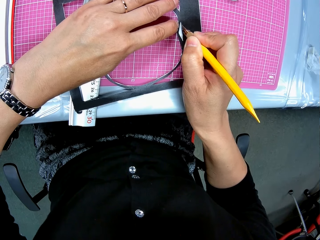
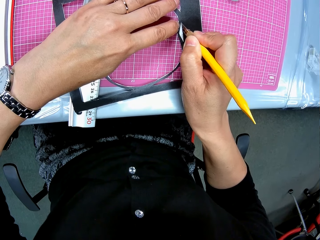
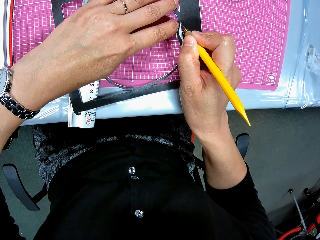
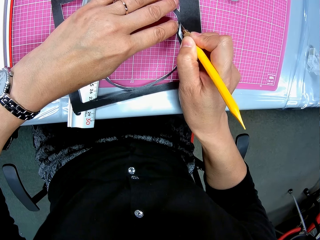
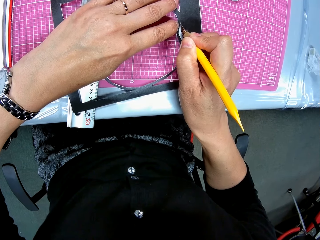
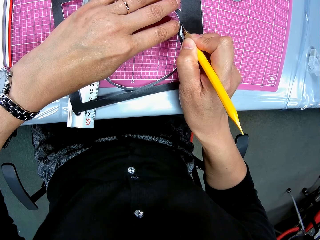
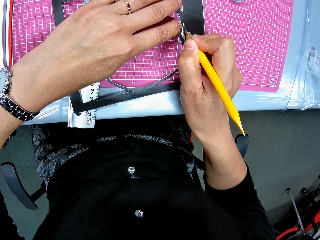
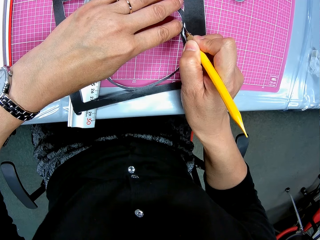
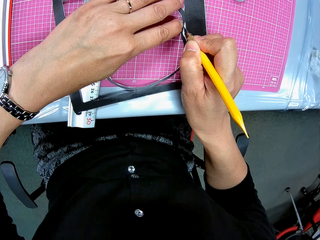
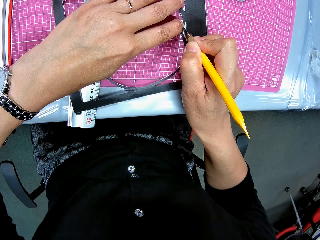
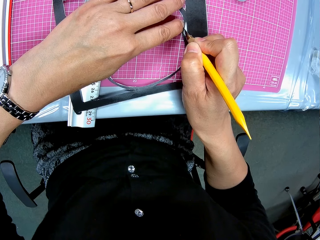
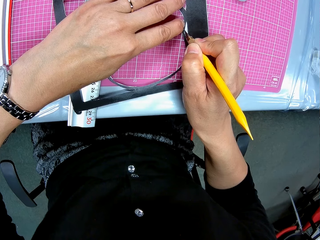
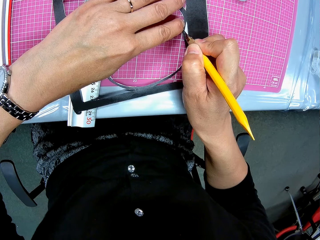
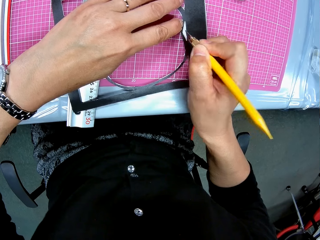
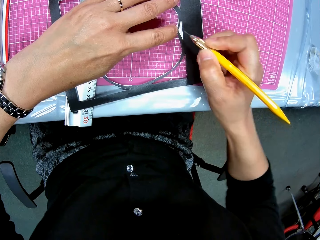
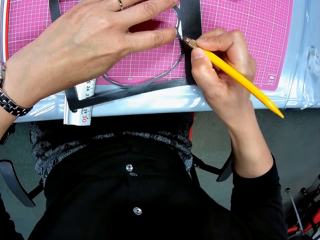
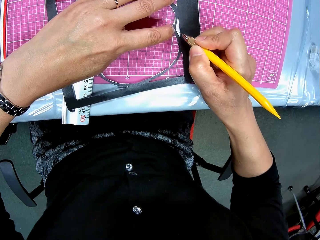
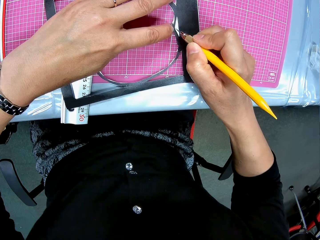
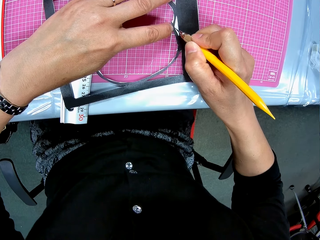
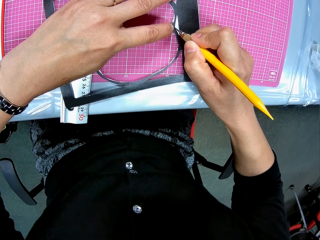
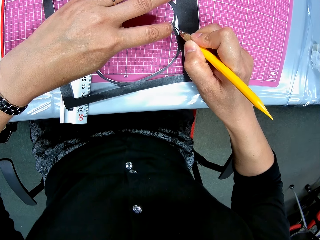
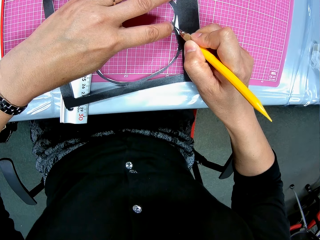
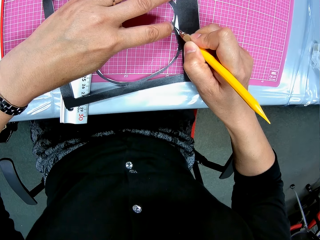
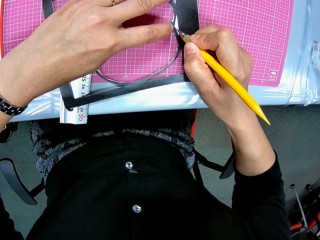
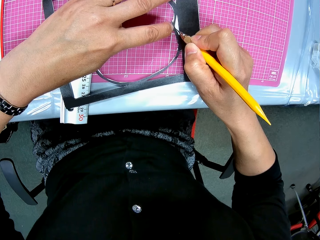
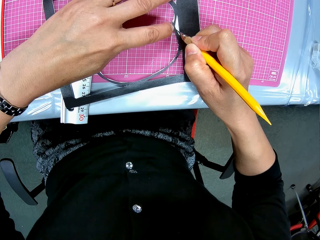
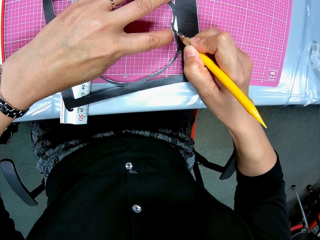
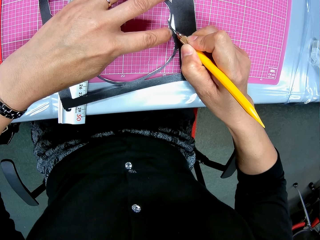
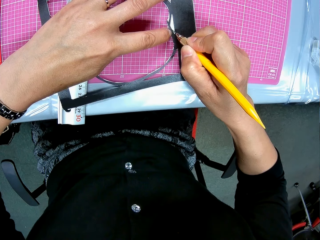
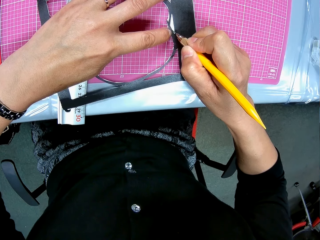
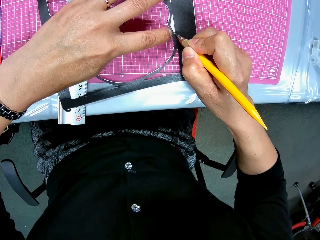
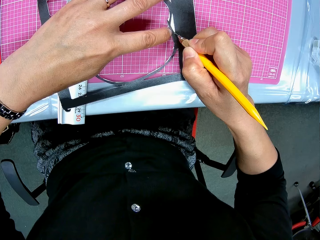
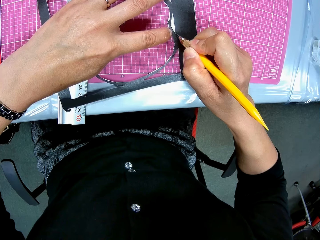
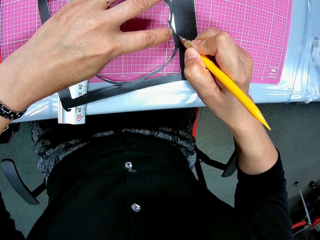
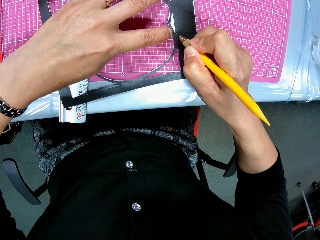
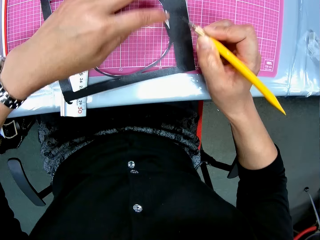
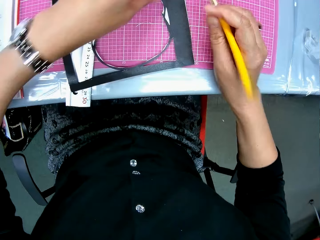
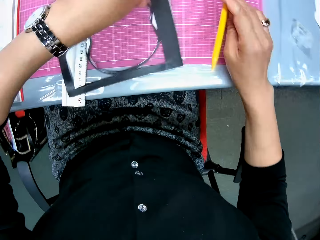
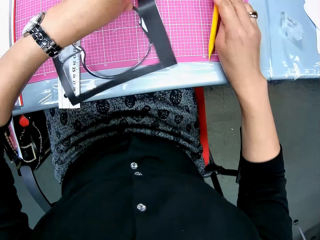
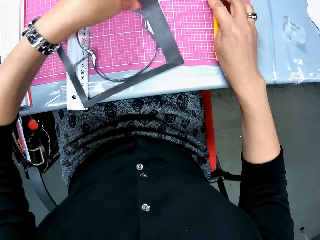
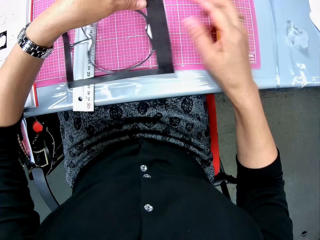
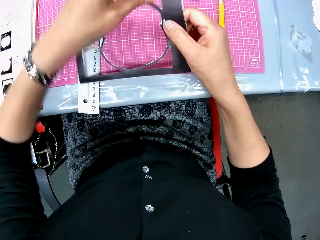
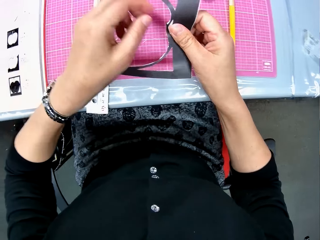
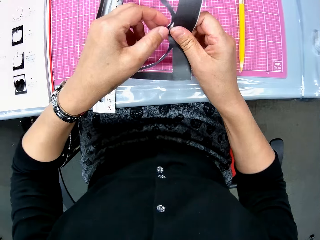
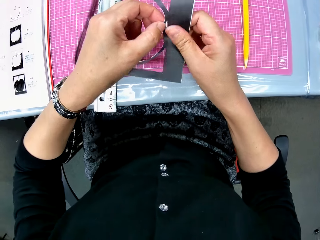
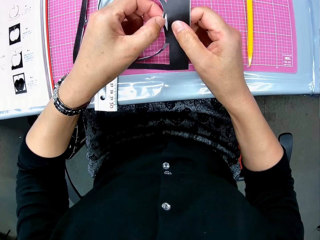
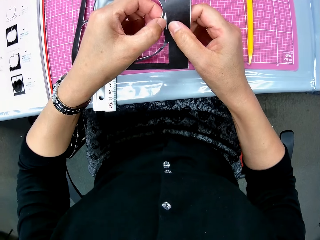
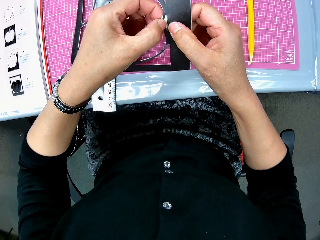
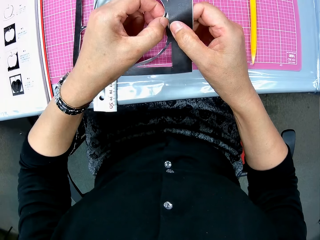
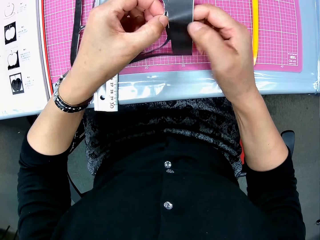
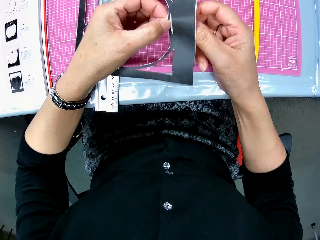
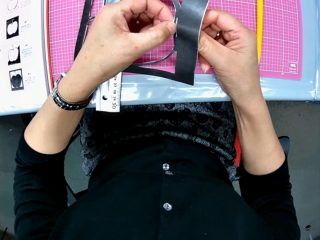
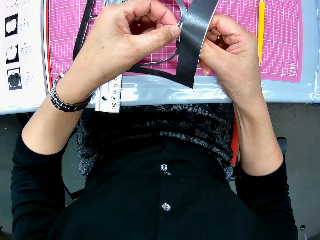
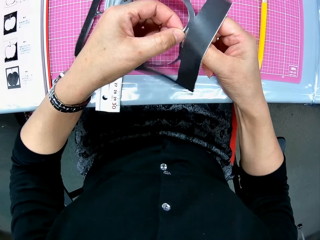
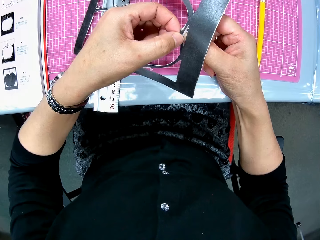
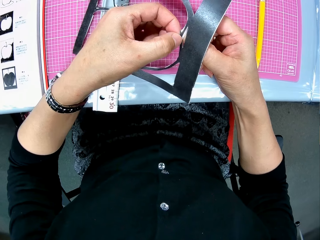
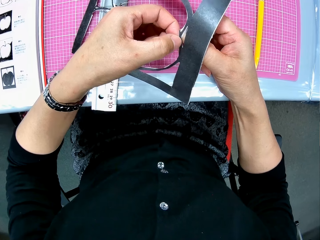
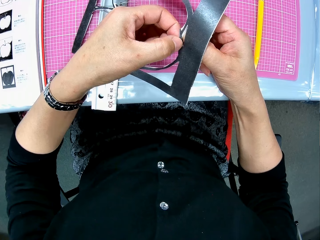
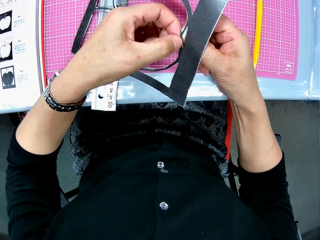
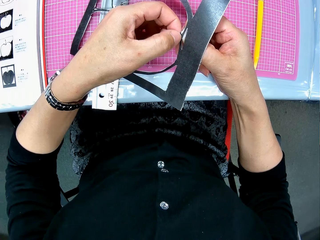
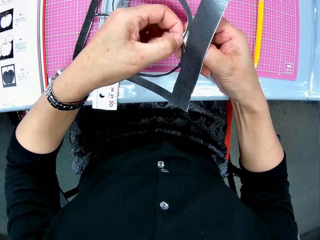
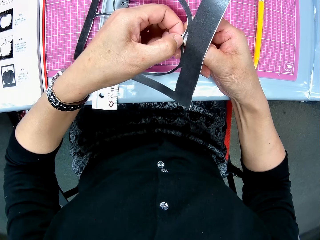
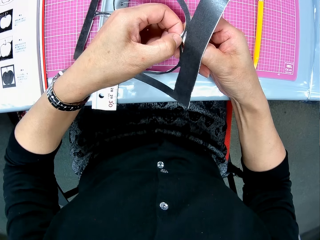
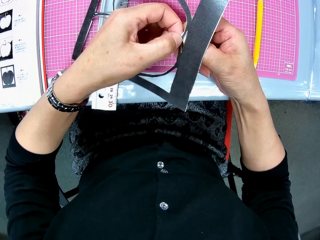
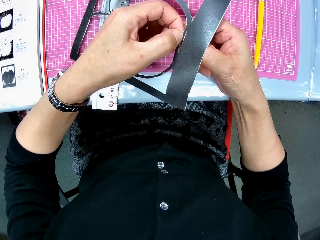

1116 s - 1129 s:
The camera wearer picks the last craft piece from the cutting mat. She drops the craft knife on the cutting mat. She switches the last craft piece from her left hand to her right hand. She removes a cut piece from the last craft piece.

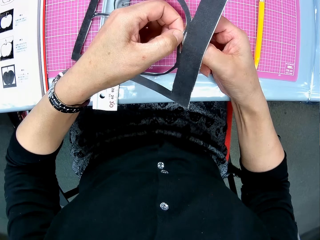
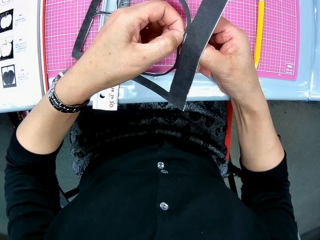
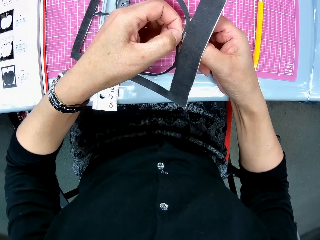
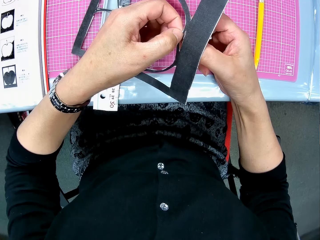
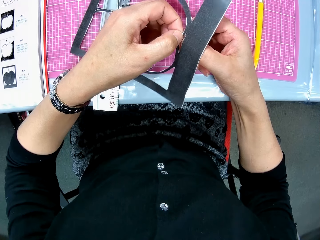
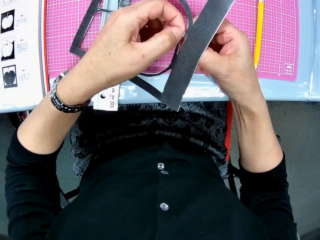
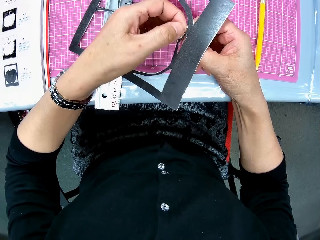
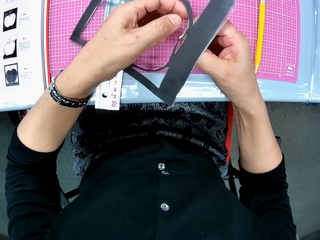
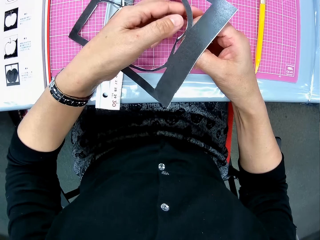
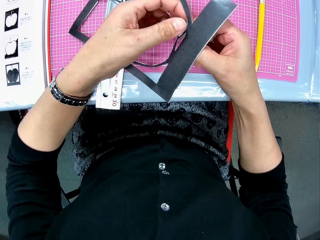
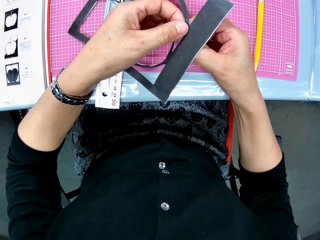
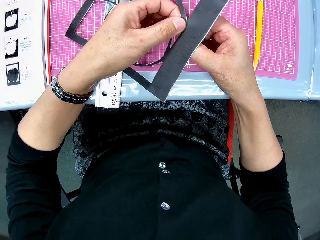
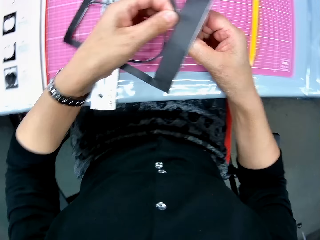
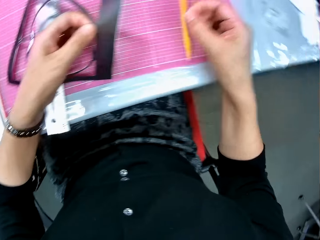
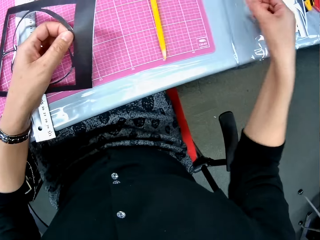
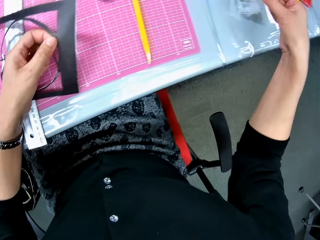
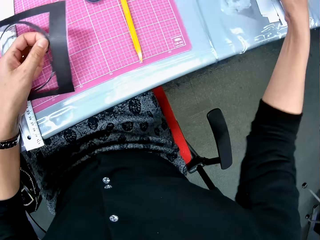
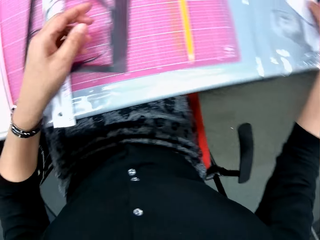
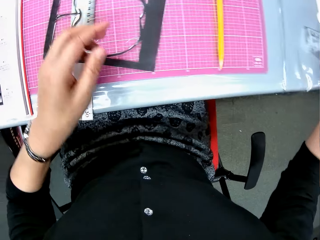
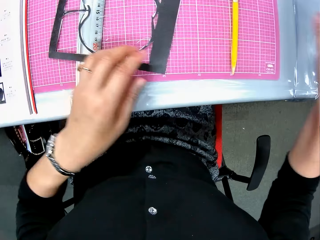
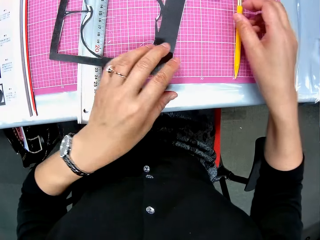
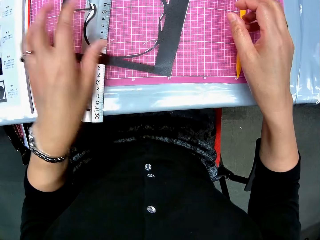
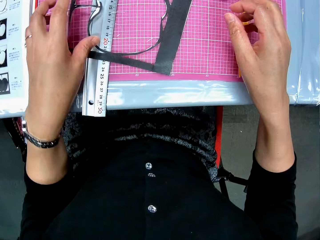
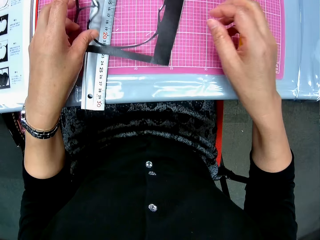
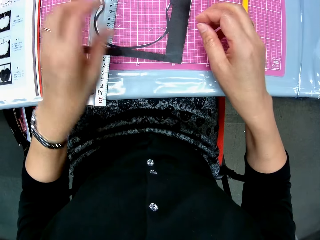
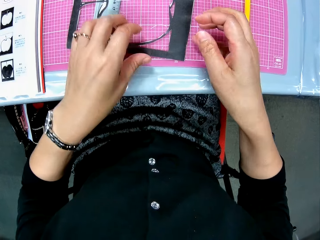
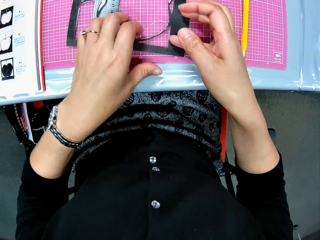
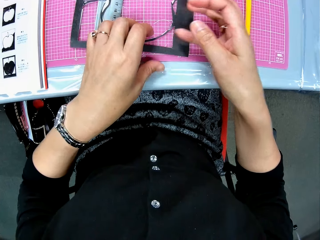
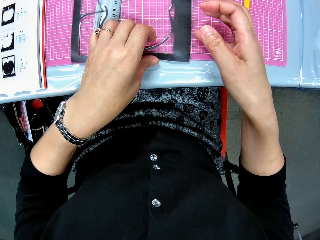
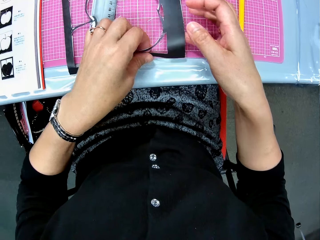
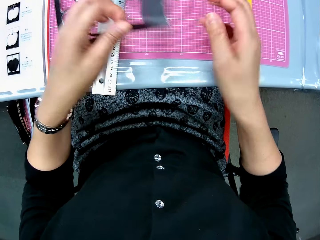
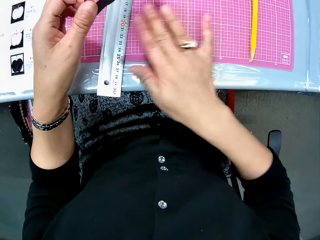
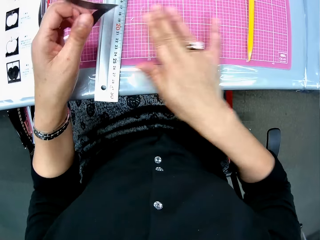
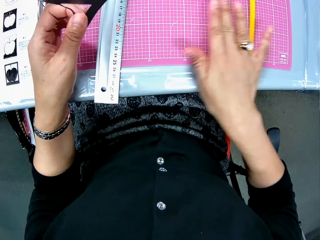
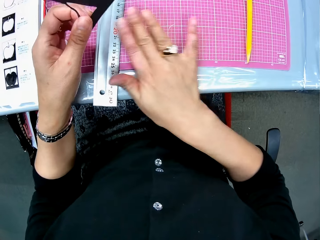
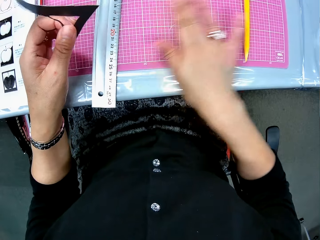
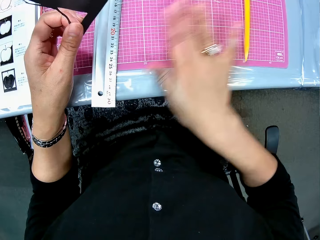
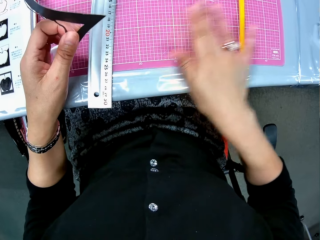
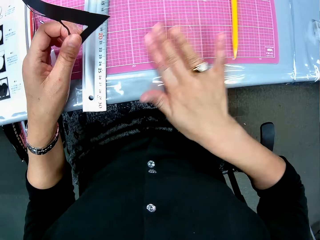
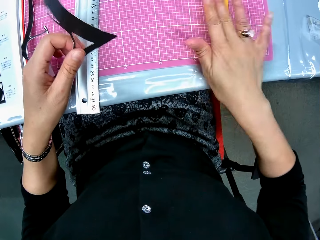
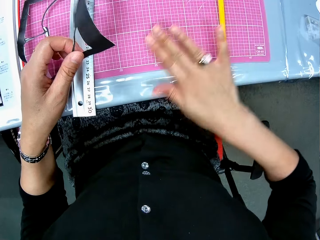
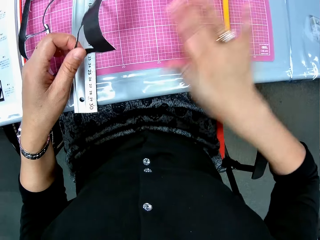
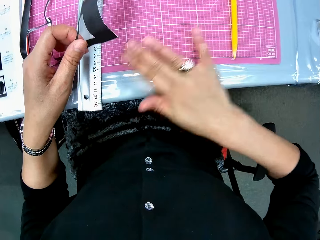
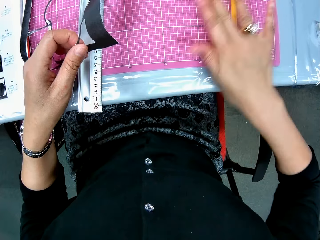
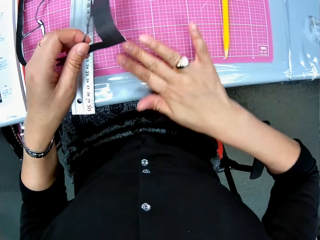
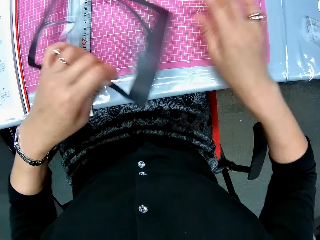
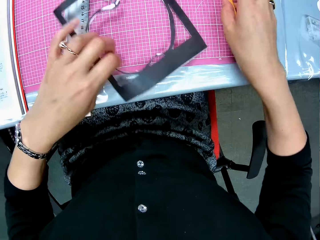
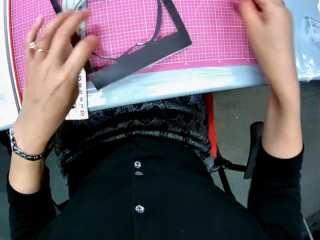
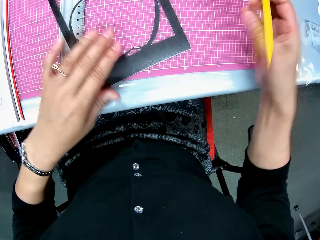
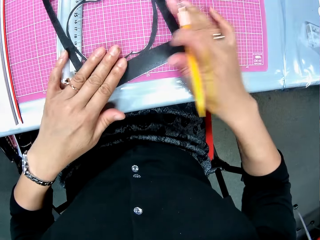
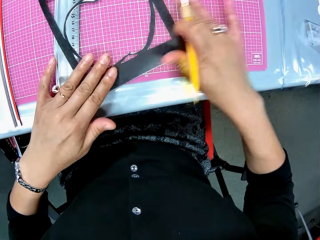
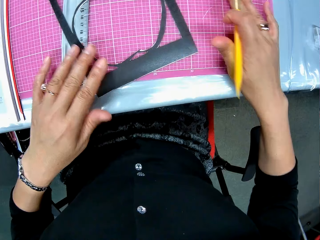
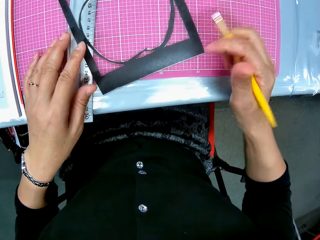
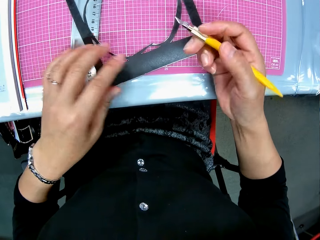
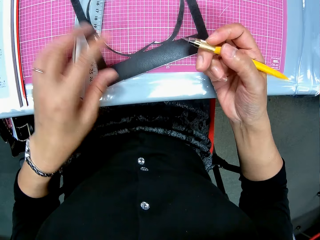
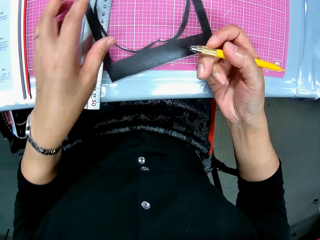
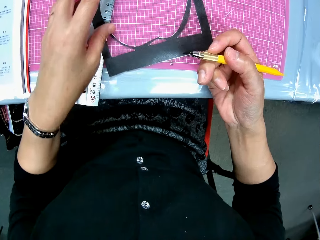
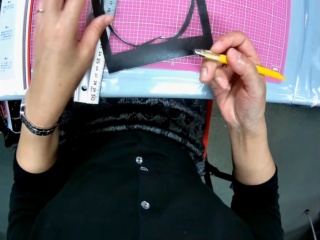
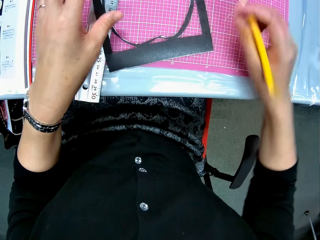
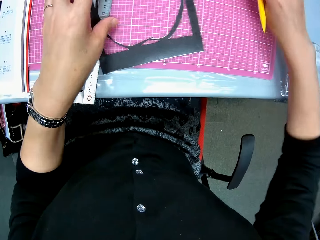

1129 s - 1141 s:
The camera wearer drops the cut piece on the right side of the table. She drops the last craft piece or paper cut out on the cutting mat. She moves her right hand close to the craft knife on the cutting mat. She picks the last craft piece from the cutting mat. She wipes the cutting mat with her right hand. She drops the last craft piece on the cutting mat. She picks the craft knife from the cutting mat. She places her left hand on the last craft piece. She picks the paper cut out from the table. She wipes the cutting mat with her right hand. She moves the craft knife close to the last craft piece.
